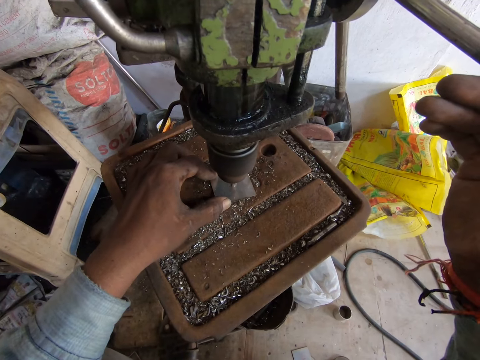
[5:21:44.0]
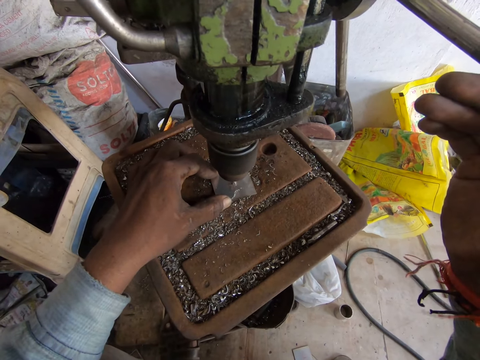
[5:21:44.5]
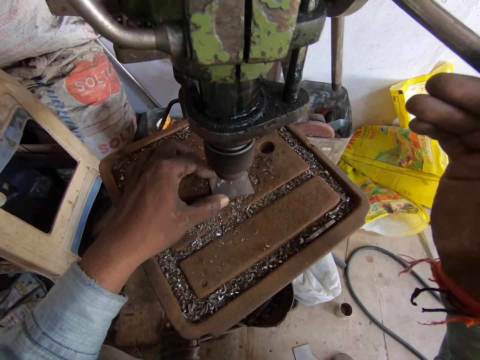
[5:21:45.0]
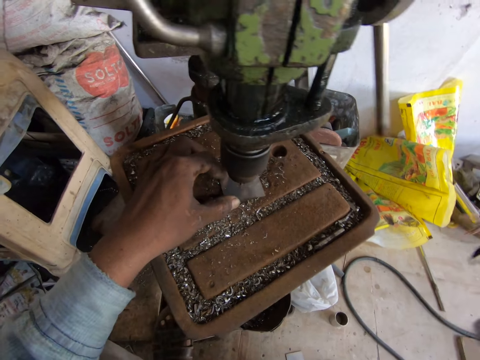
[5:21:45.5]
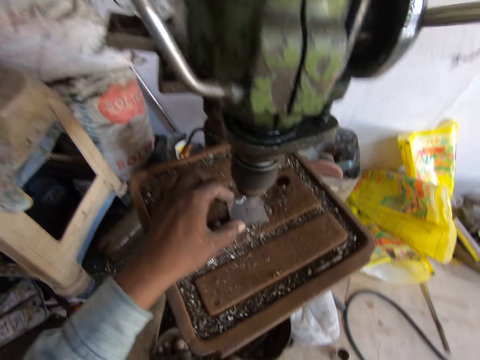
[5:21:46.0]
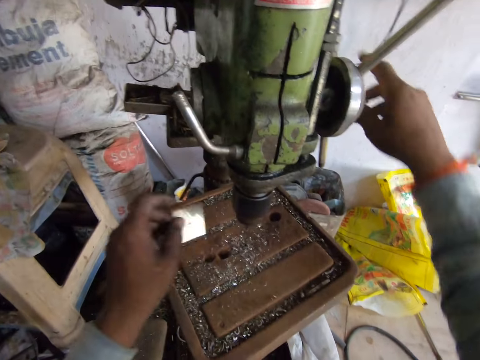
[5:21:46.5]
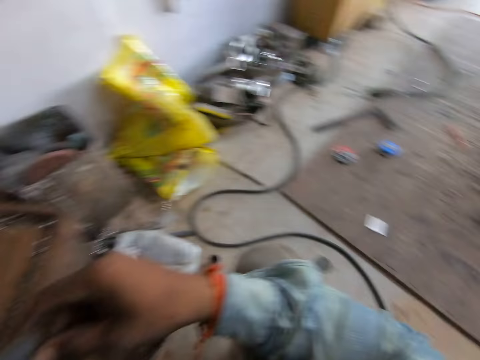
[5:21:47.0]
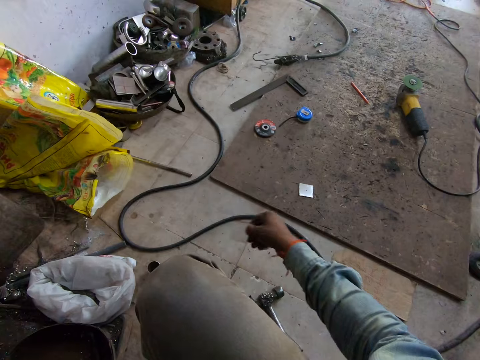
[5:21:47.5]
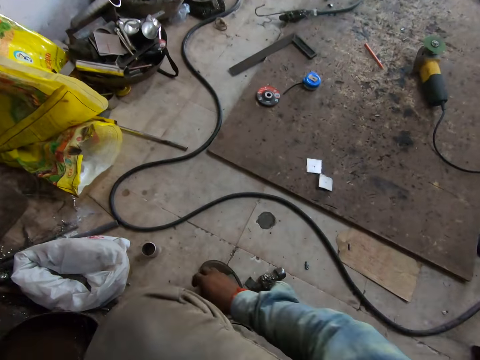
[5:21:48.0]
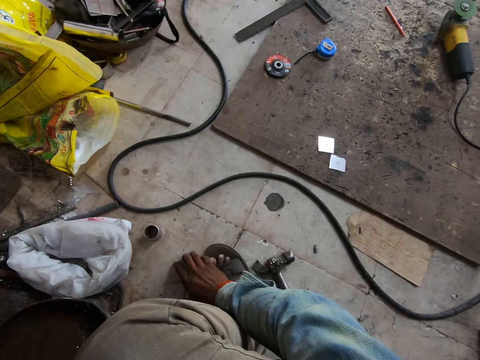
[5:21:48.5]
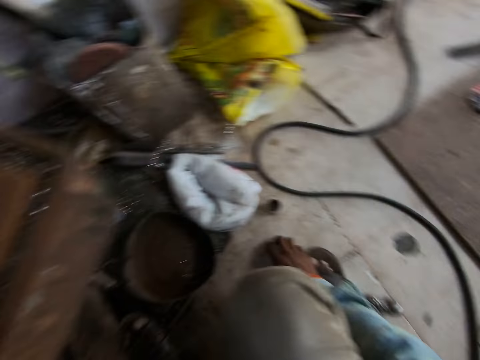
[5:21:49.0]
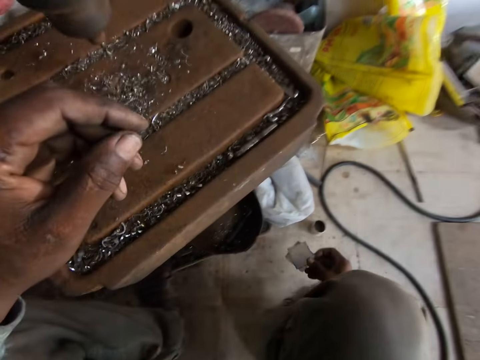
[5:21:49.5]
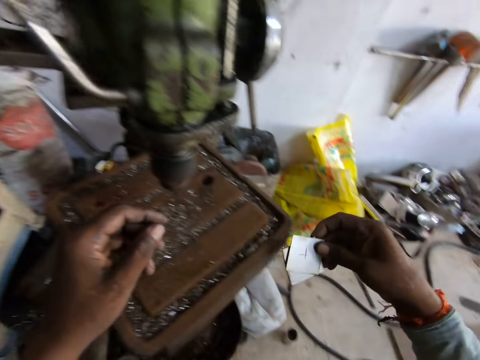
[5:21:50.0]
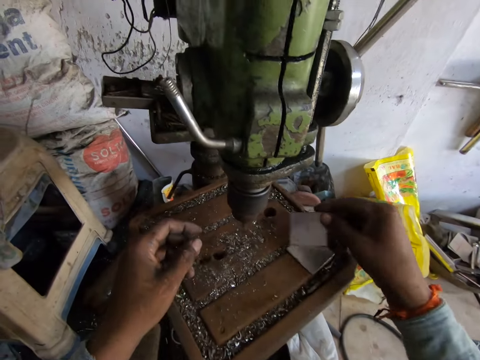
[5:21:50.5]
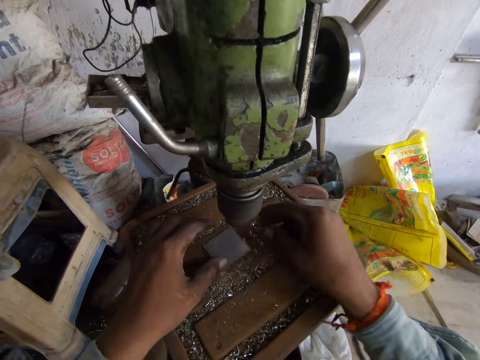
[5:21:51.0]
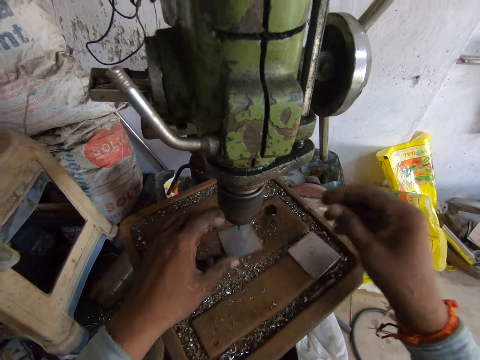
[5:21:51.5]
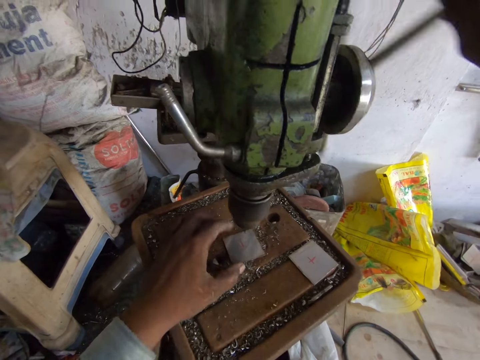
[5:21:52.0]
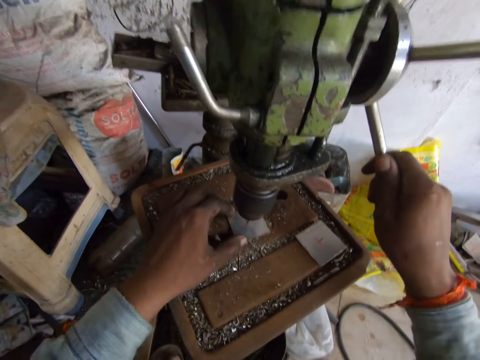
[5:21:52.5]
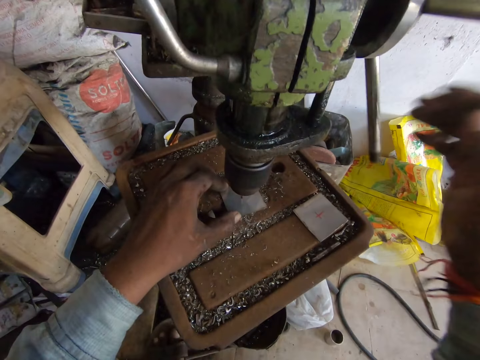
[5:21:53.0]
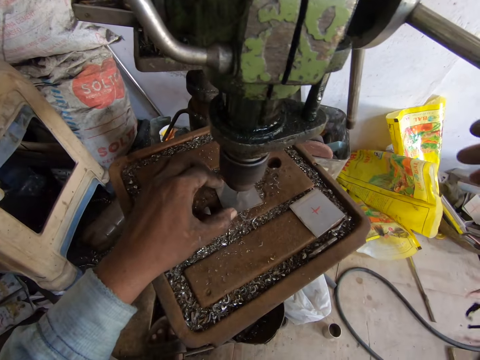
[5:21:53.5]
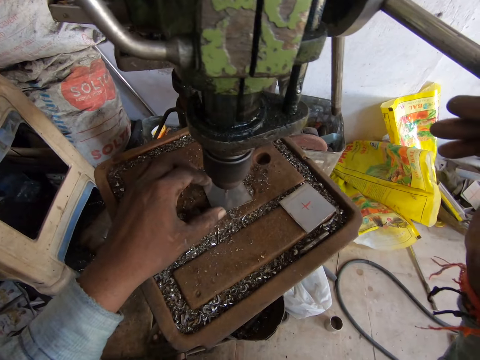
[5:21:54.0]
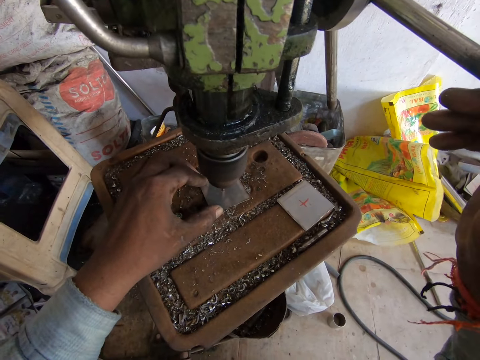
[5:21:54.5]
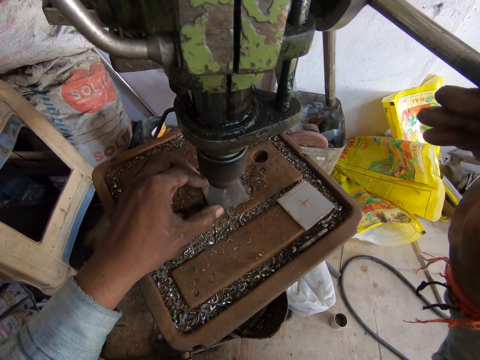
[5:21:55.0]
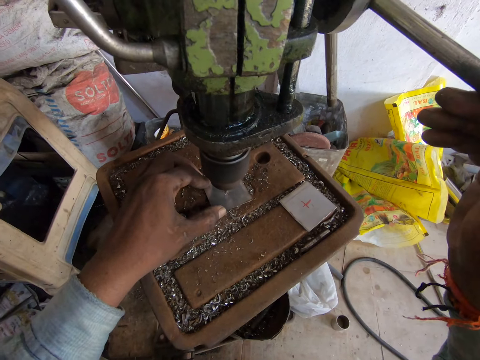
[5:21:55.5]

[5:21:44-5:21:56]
The camera wearer removes the welding mirror from the drilling machine work table with his left hand. He passes the welding mirror in his left hand to his right hand. He throws the welding mirror in his right hand on the floor. He picks up the other two welding mirrors on the floor with his right hand. He drops a welding mirror in his right hand on the work table of the drilling machine. He places the welding mirror in both hands on the work table of the drilling machine. He adjusts the welding mirror in his left hand on the work table of the drilling machine. He punches a hole in the welding mirror on the work table of the drilling machine with the hand feed of the drilling machine in his right hand.

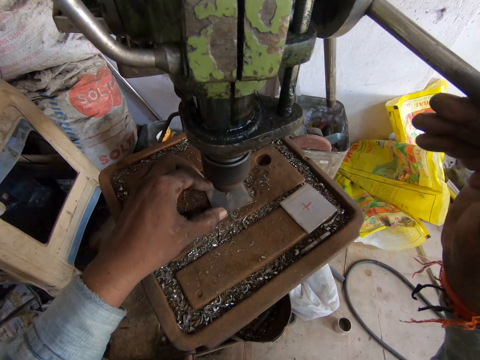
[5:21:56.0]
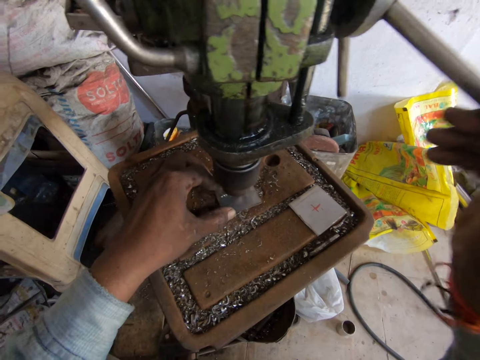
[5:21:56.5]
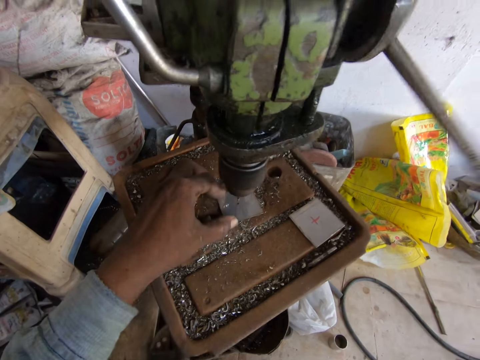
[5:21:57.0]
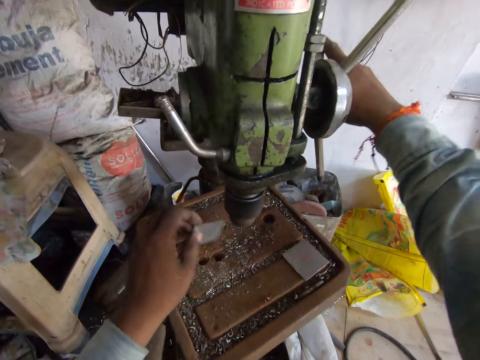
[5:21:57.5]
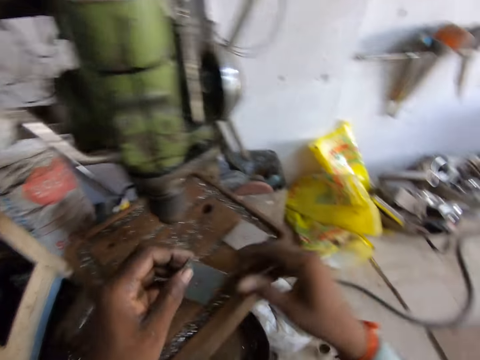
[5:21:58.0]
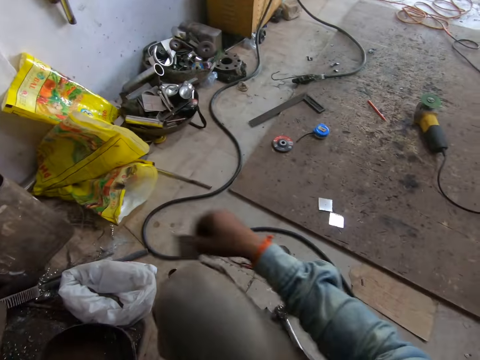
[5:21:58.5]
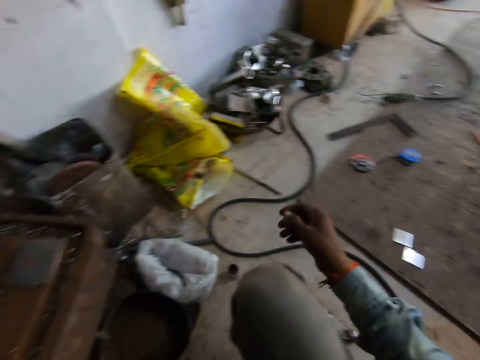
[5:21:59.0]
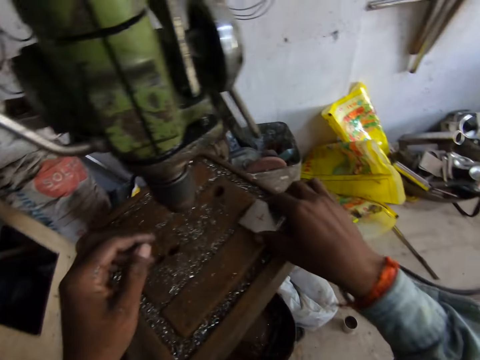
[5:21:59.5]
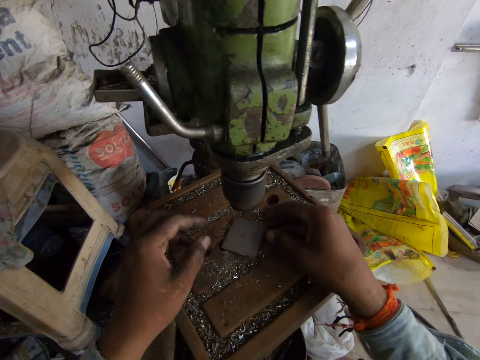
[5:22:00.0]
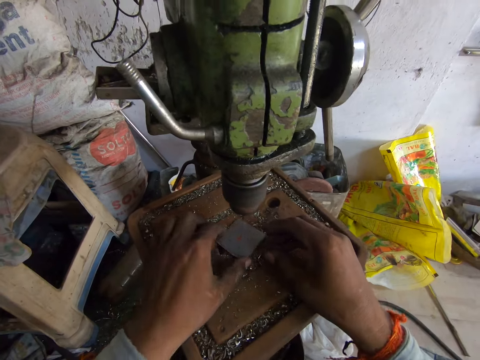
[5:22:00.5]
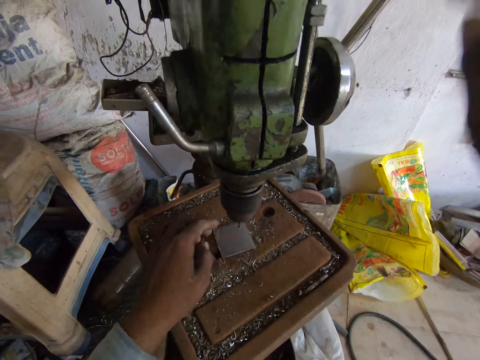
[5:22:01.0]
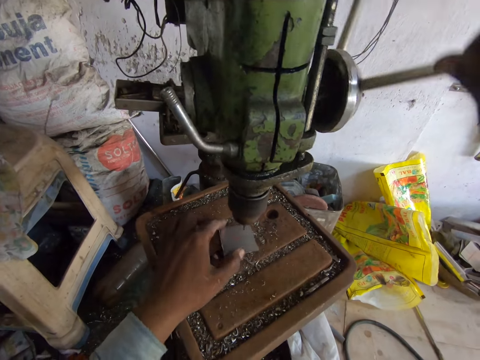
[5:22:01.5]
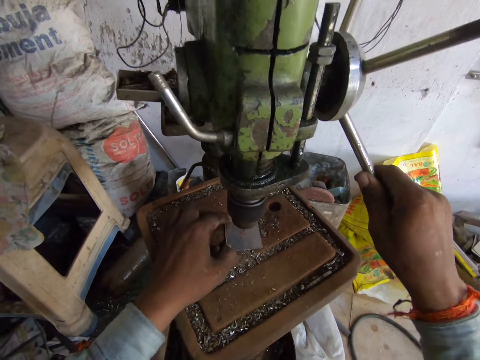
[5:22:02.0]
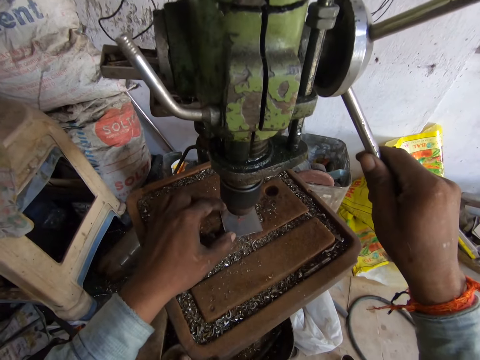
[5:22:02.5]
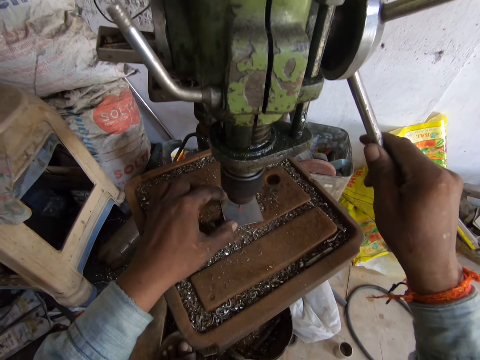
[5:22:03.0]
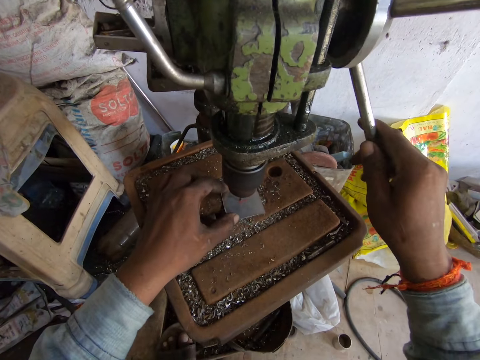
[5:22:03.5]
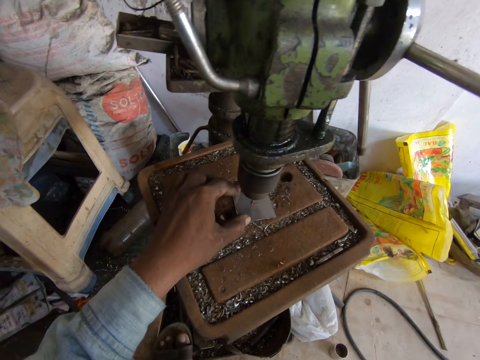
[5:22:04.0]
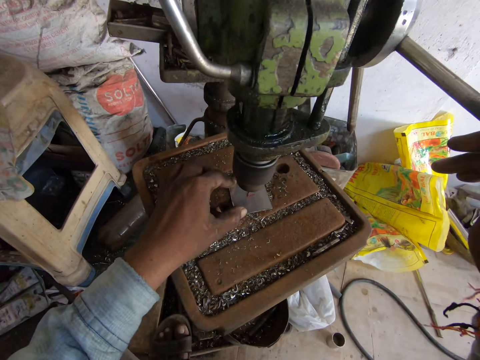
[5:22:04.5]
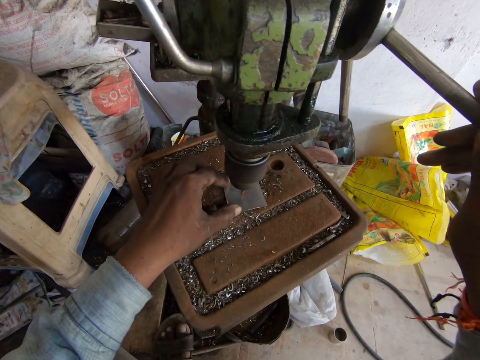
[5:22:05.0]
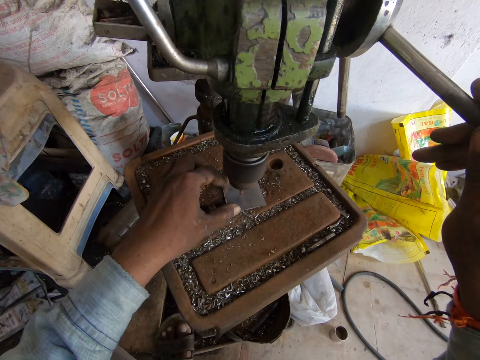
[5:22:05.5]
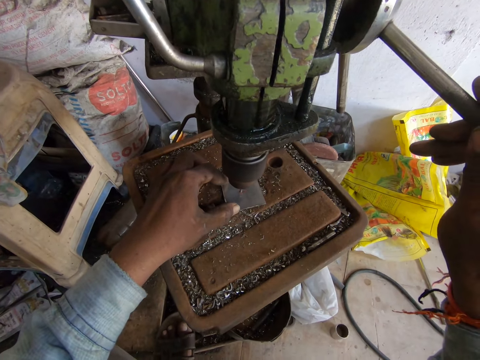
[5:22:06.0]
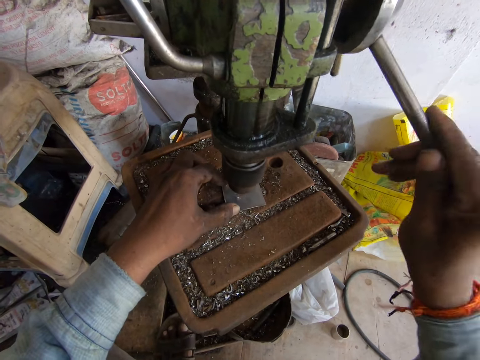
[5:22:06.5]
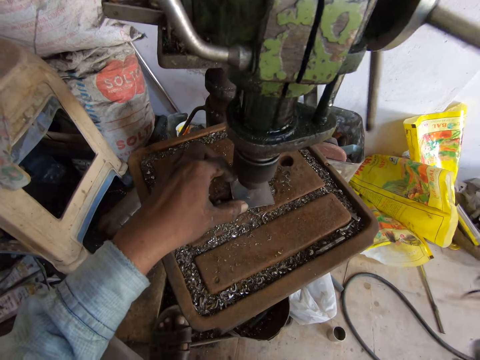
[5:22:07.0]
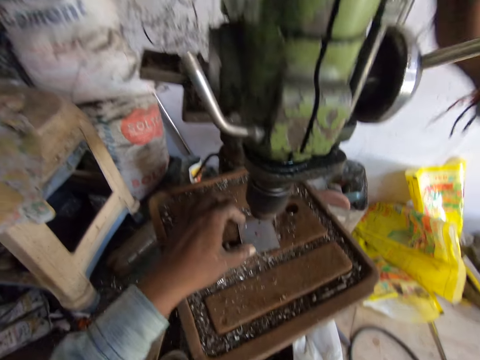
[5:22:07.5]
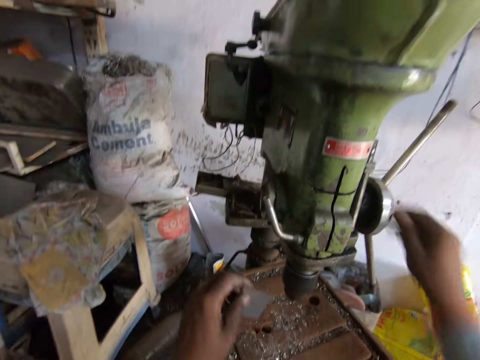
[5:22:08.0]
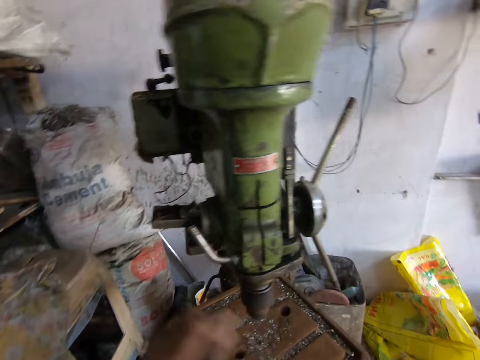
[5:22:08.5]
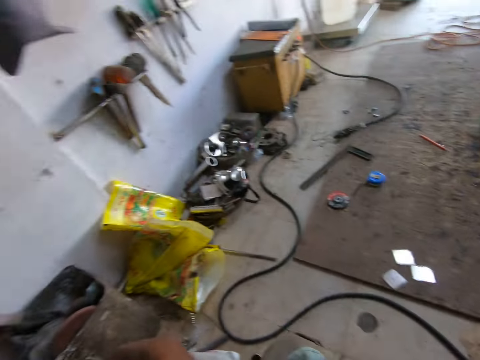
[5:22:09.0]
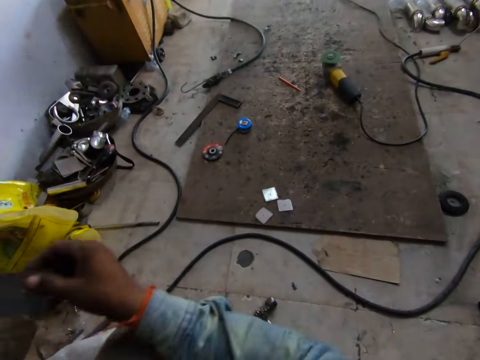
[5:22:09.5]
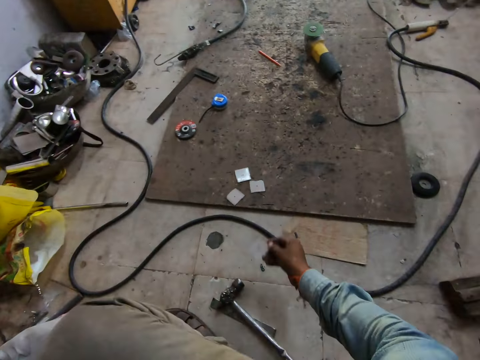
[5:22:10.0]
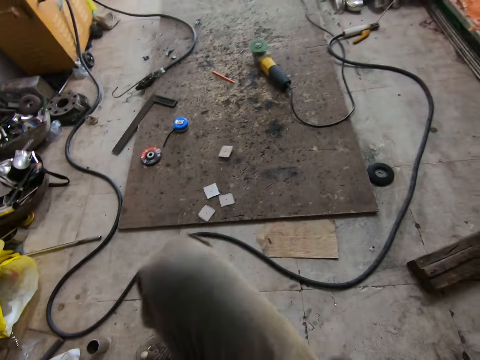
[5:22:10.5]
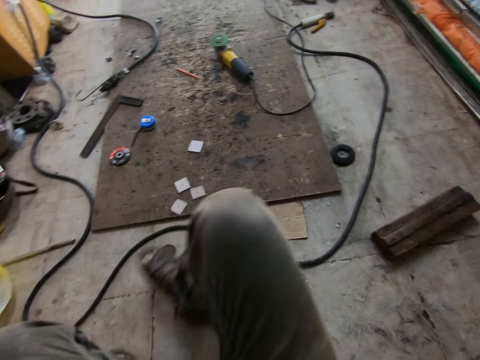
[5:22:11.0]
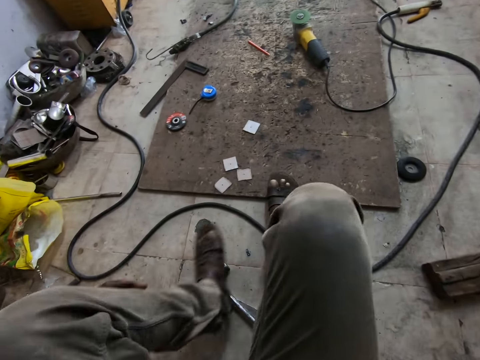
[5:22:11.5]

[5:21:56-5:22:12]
The camera wearer picks up the metal from the work steel with his left hand. He passes the metal from his left to right hand. He tosses the metal on the floor with his right hand. He adjusts the metal on the work steel with his right hand. He takes the metal. He holds the metal with his left hand. He holds the driller with his right hand. He puts the metal on the table. He drills the metal with the driller in his right hand. He operates the laser cutter machine. He cuts the metal. He picks up the metal from the work steel with his left hand. He passes the metal from his left to right hand. He tosses the metal on the floor with his right hand.
